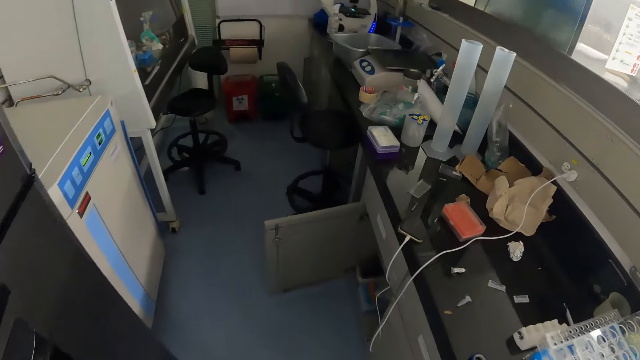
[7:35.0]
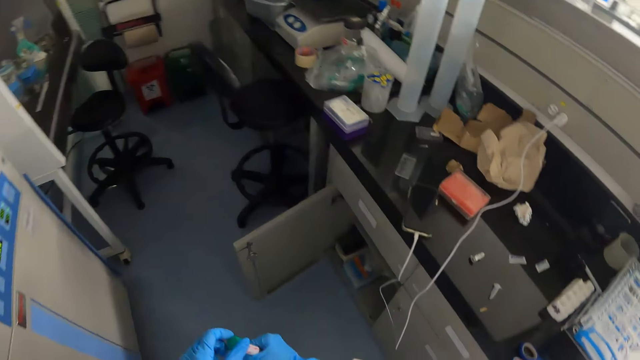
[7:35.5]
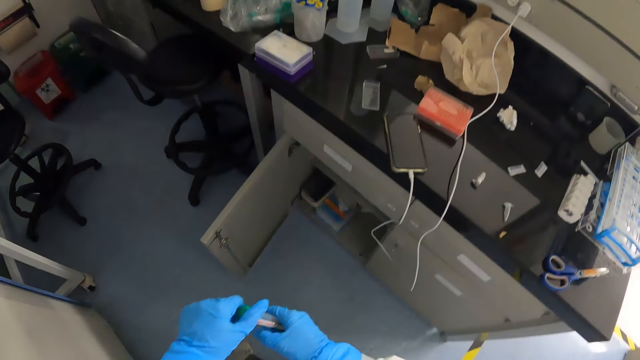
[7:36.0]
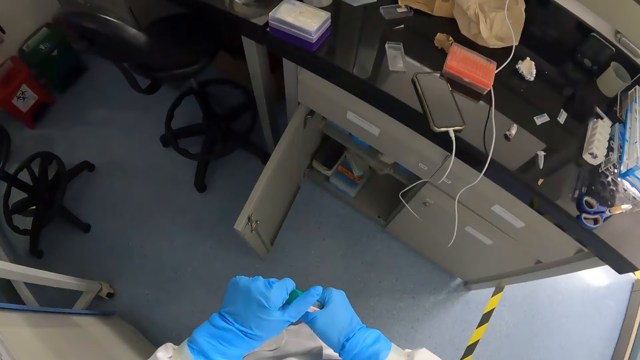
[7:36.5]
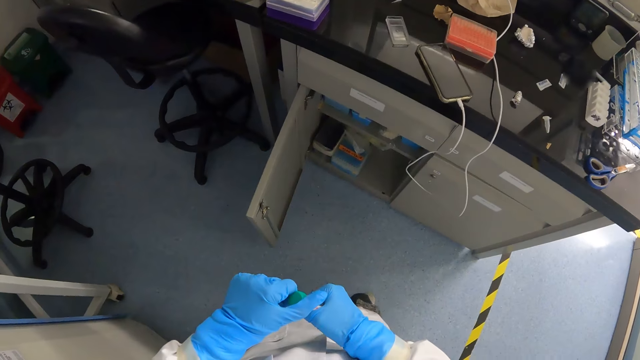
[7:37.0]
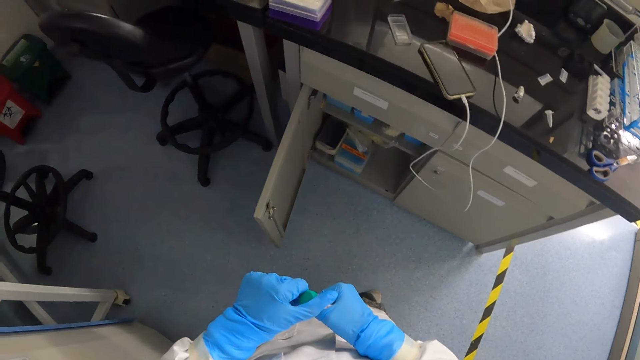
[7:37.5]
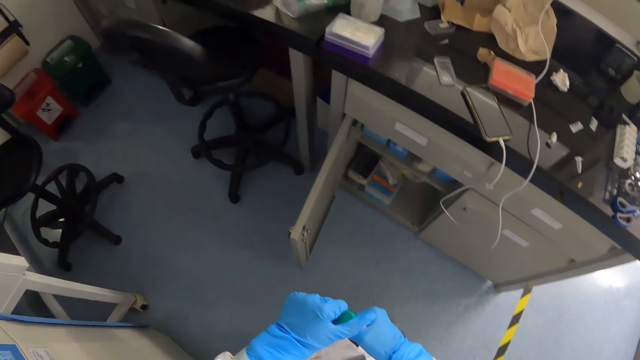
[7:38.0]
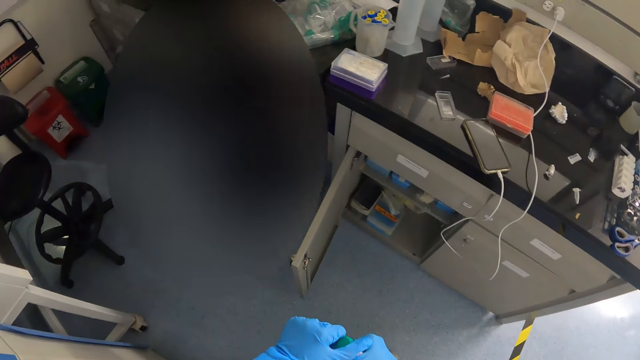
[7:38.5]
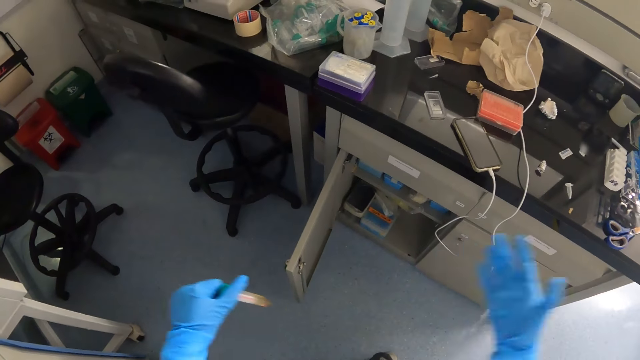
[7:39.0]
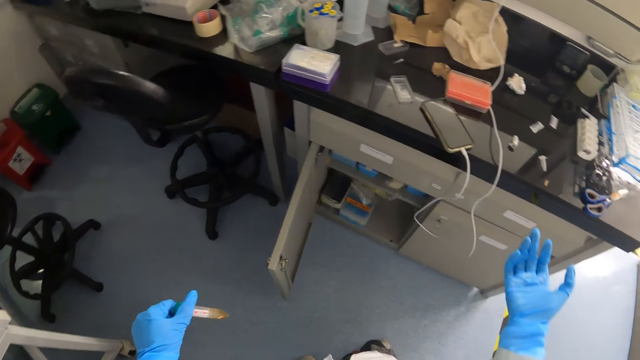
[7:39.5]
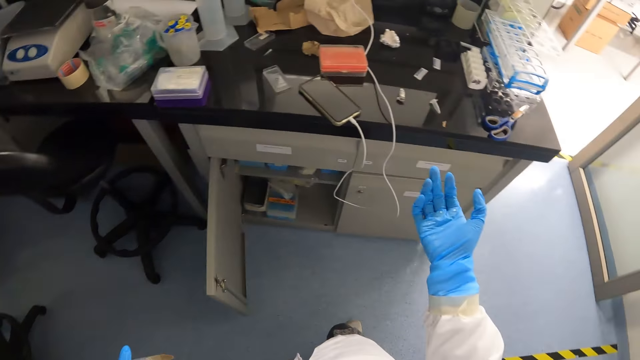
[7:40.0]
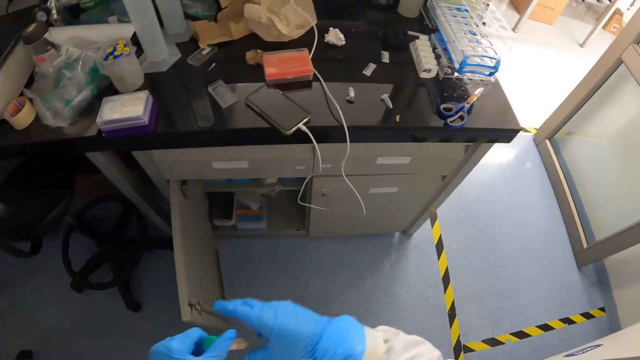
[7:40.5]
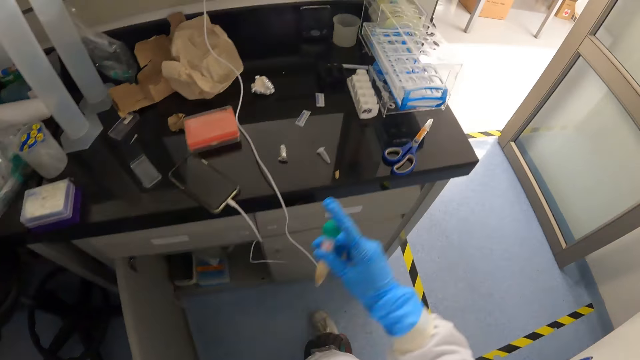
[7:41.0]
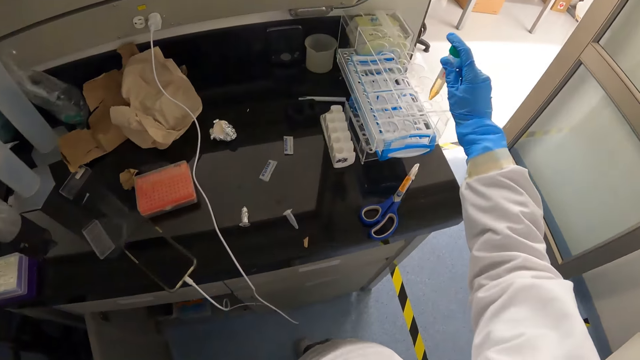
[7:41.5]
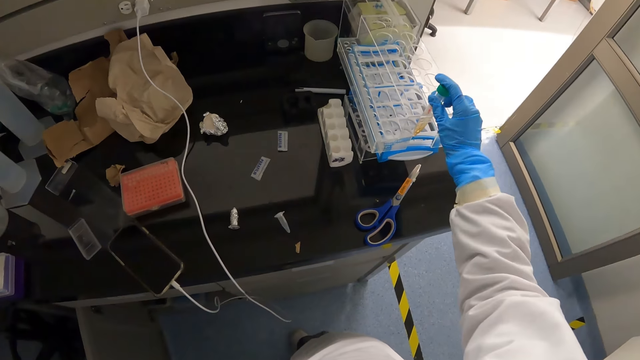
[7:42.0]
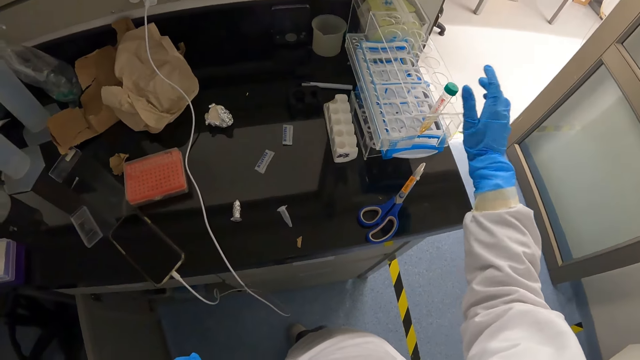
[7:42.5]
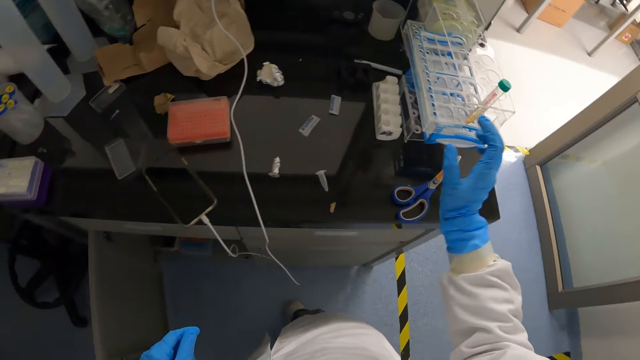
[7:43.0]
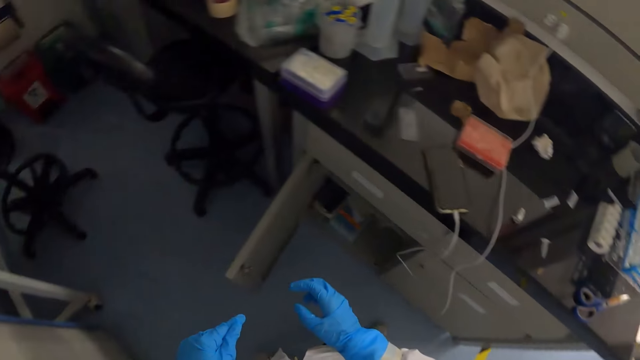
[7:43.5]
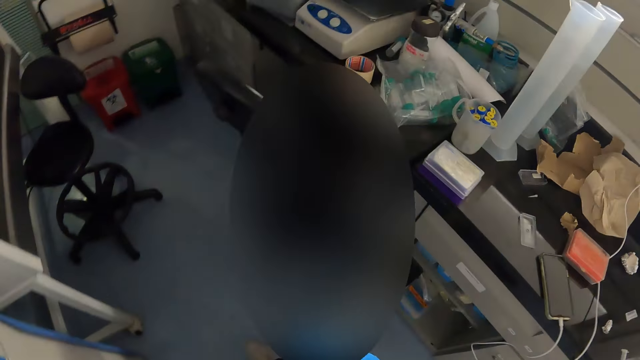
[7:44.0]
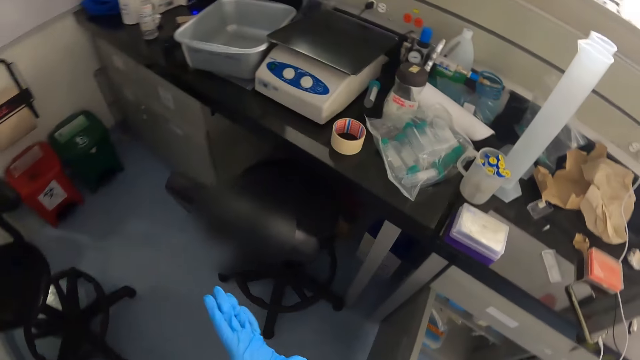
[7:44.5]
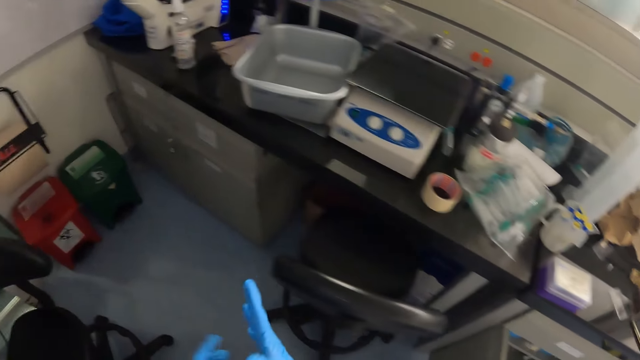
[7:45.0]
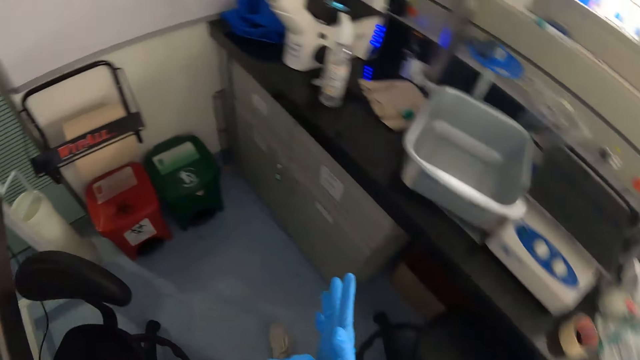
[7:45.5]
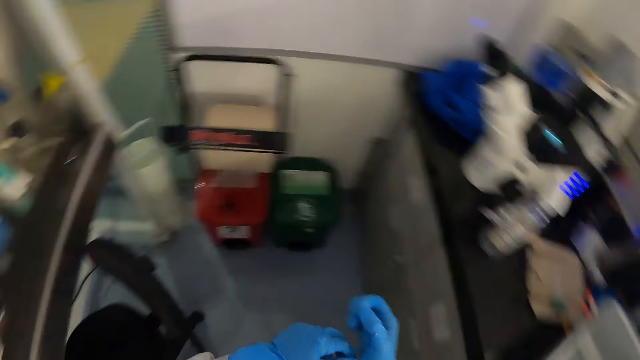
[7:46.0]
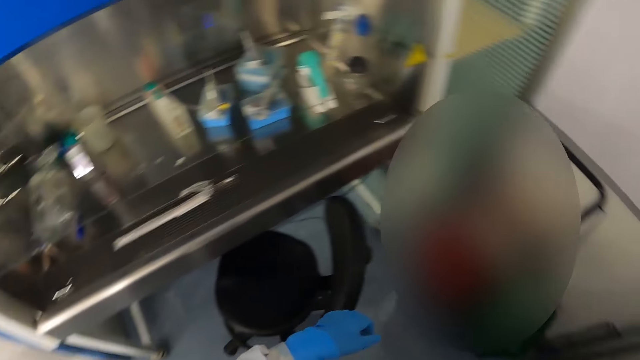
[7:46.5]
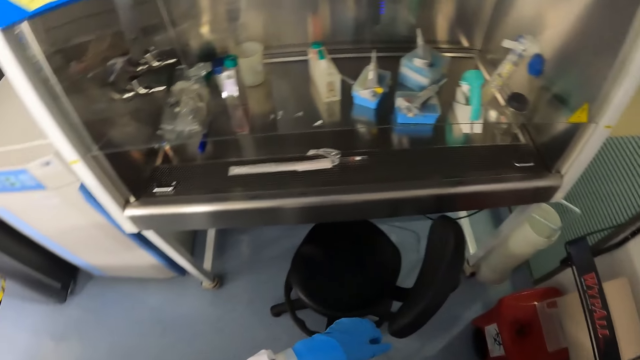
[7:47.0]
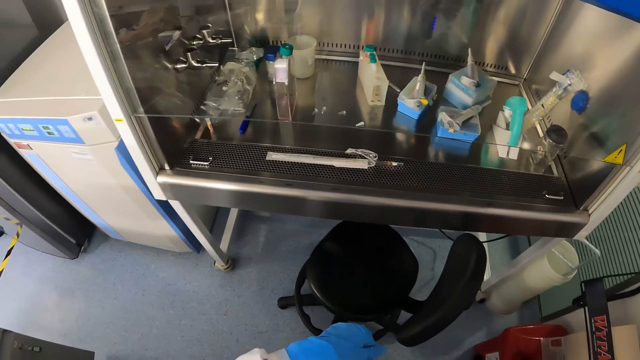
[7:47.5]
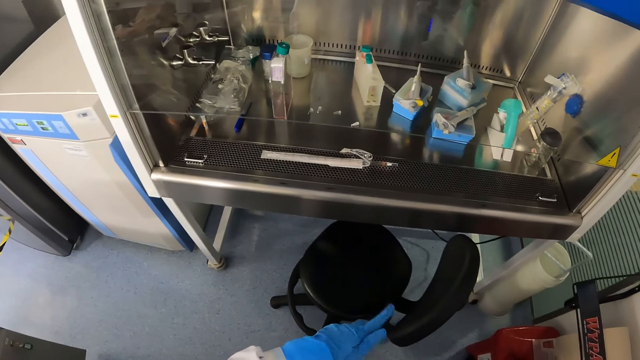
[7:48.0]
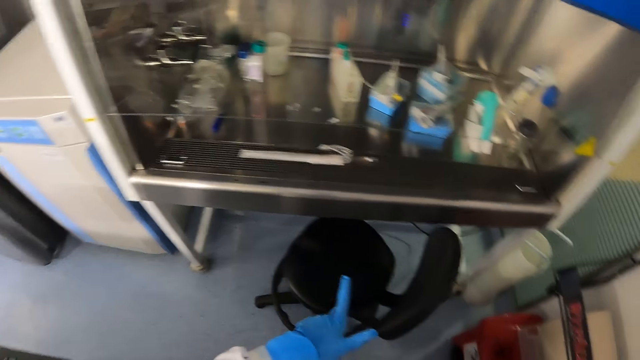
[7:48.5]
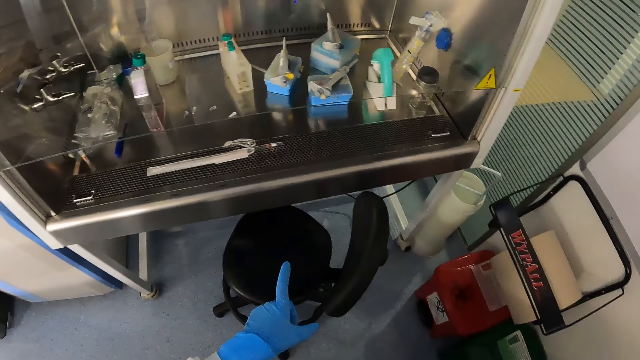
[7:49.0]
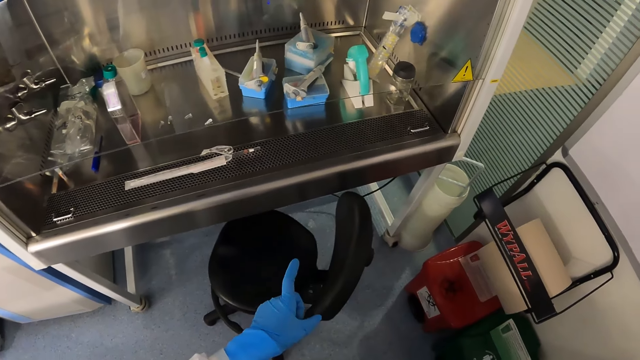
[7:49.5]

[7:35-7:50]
The camera wearer holds the test tube with both hands. He holds the test tube with his left hand. He transfers the test tube from his left hand to his right hand. He puts the test tube in a test tube rack on the lab bench with his right hand. He looks around.

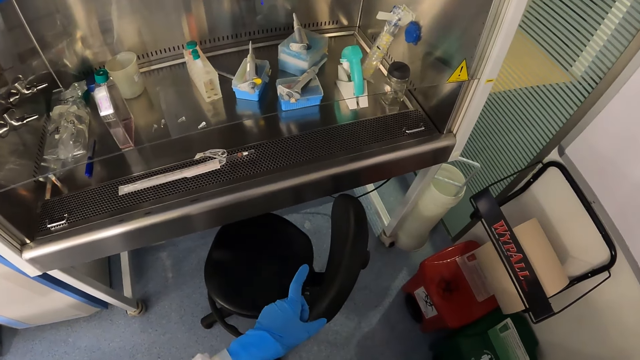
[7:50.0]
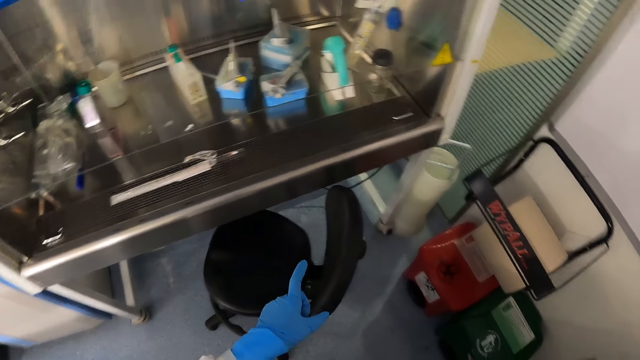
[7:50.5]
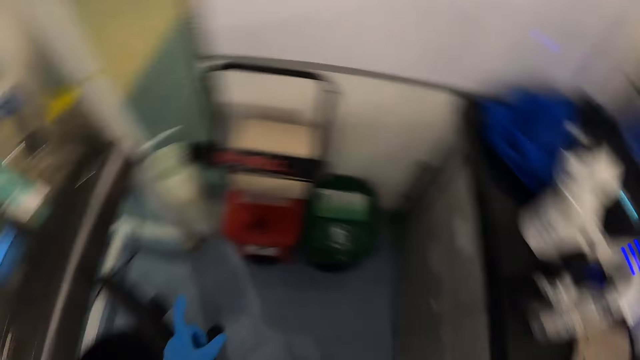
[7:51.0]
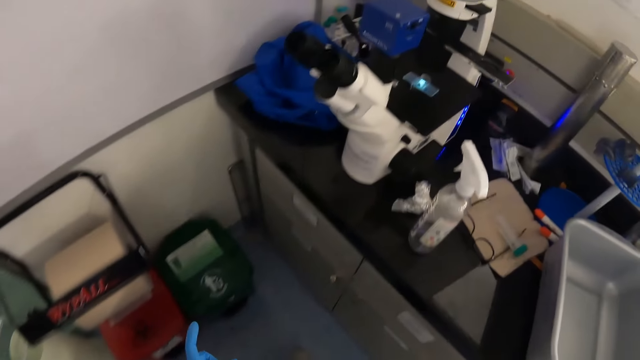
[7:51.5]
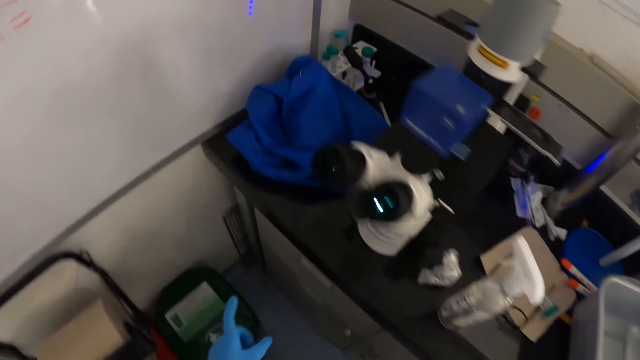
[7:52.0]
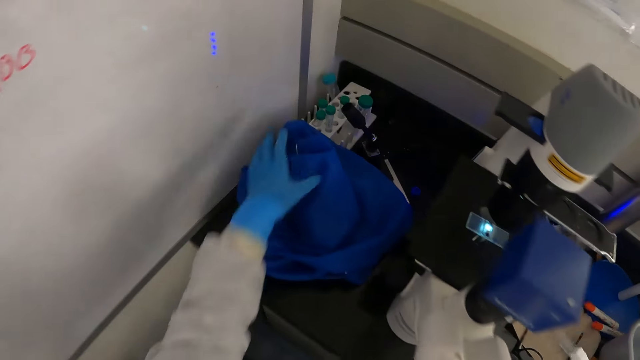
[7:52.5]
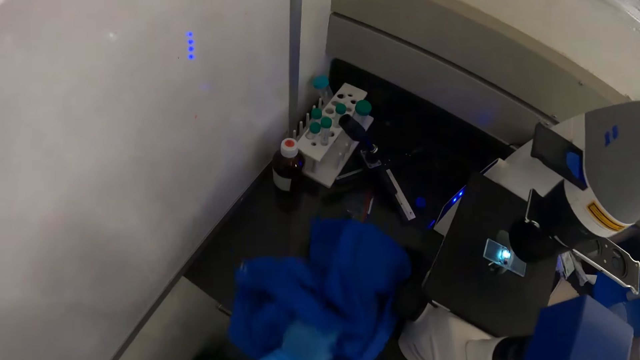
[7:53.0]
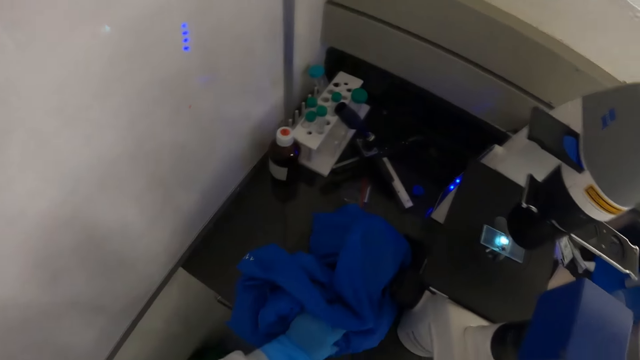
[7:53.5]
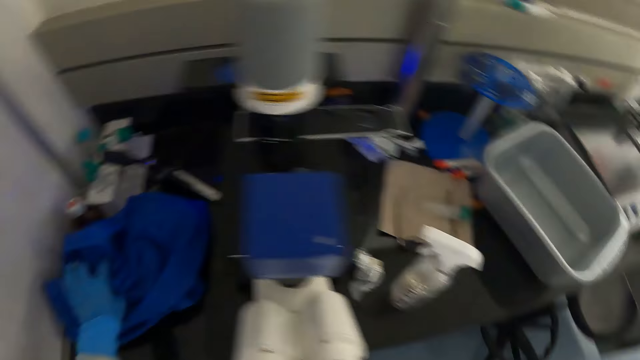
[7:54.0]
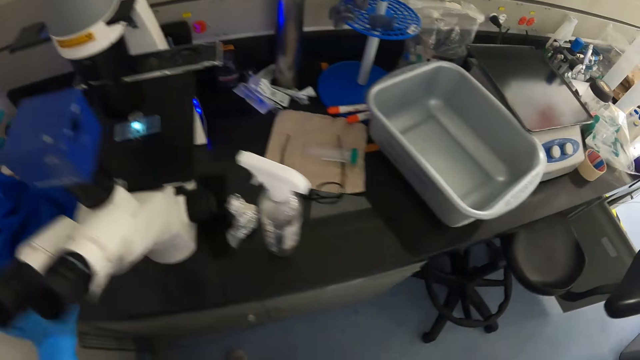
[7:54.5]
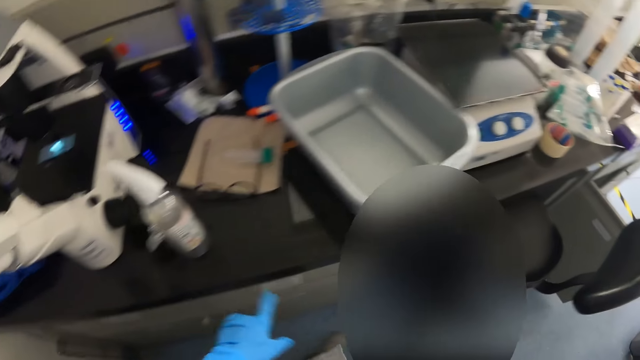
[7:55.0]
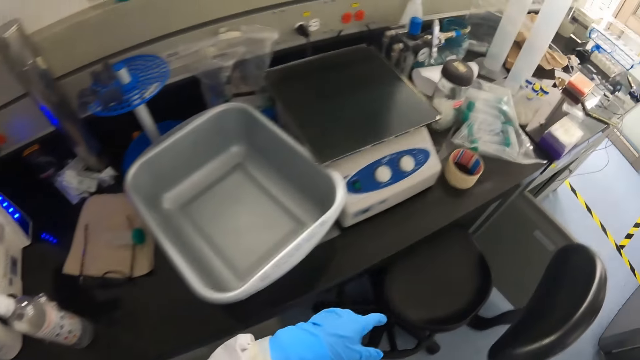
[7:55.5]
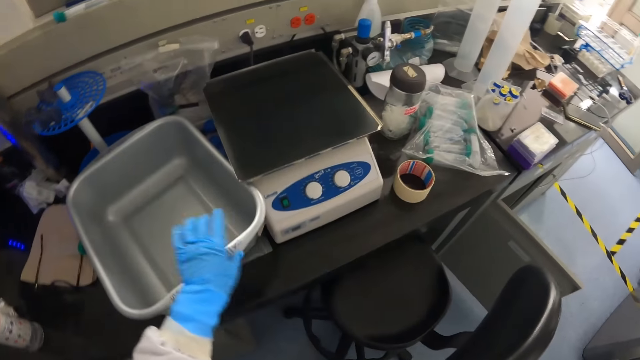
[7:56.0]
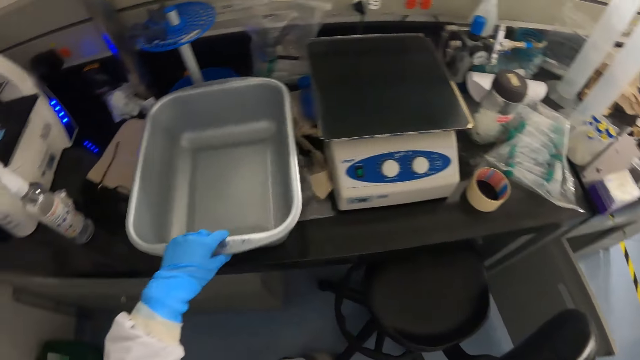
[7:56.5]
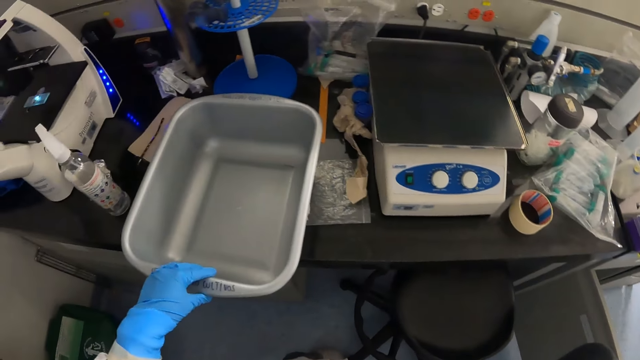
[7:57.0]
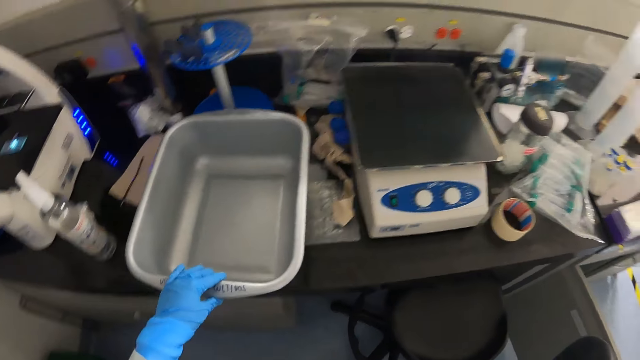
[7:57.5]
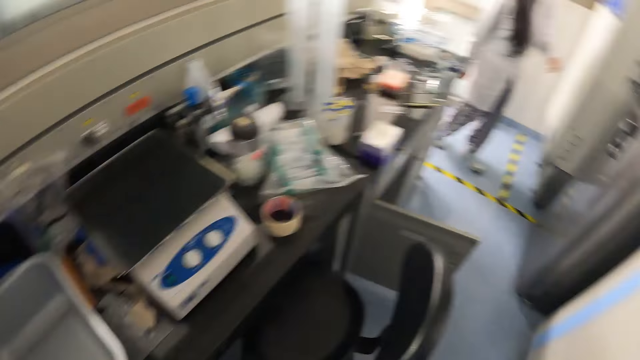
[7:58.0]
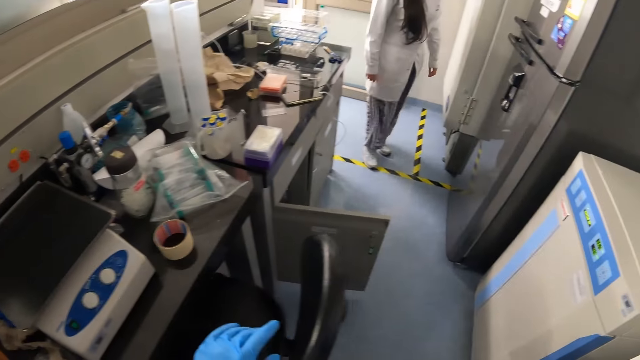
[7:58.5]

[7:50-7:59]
The camera wearer adjusts a cloth on the lab bench with his left hand. He adjusts a plastic tank on the lab bench with his left hand.
